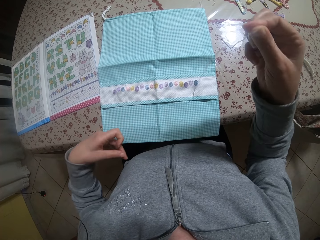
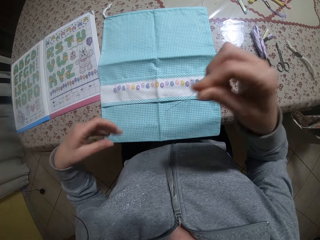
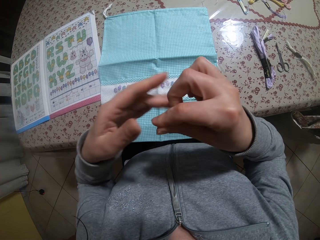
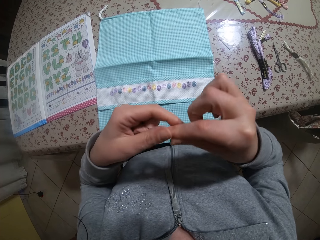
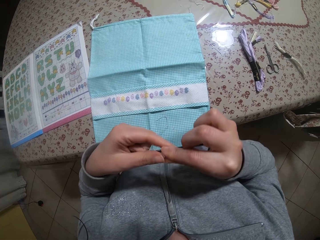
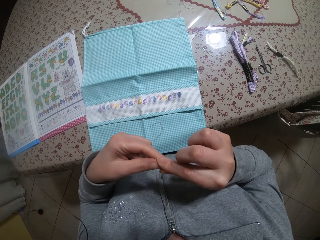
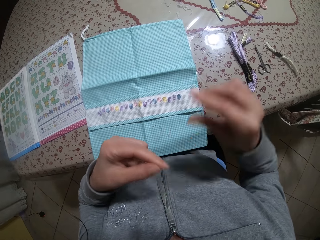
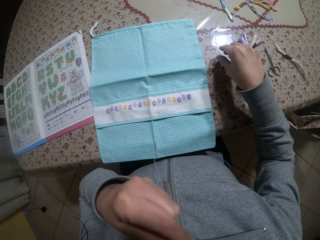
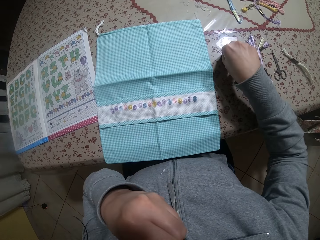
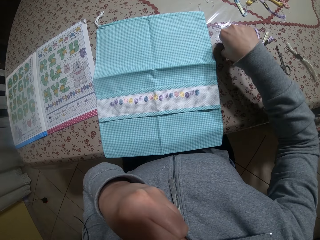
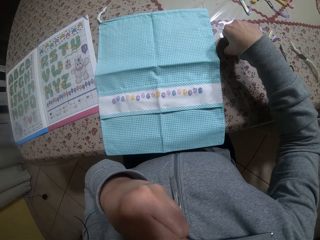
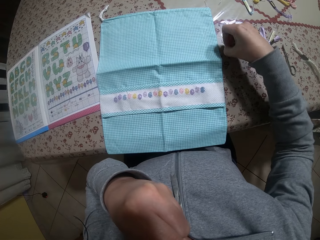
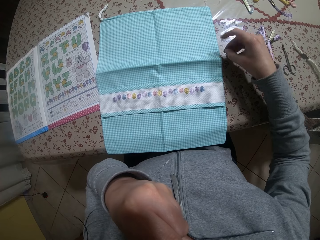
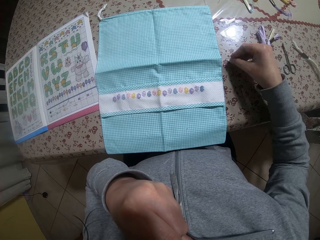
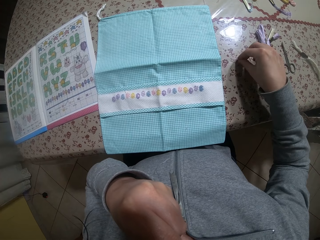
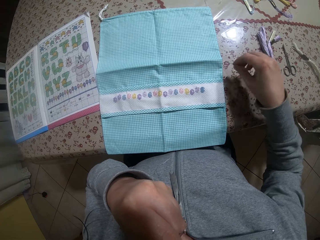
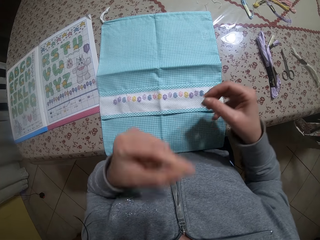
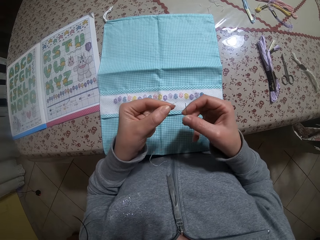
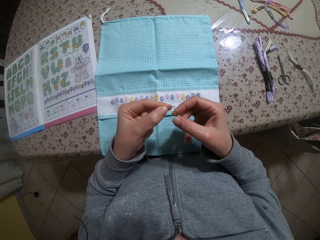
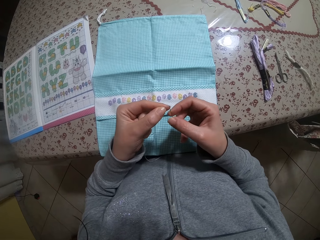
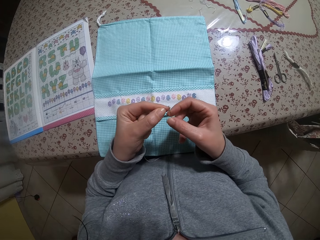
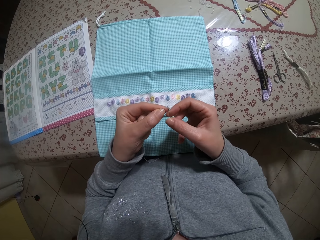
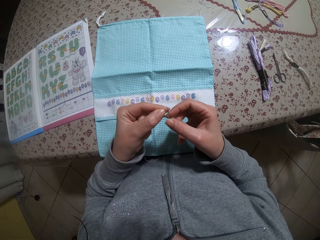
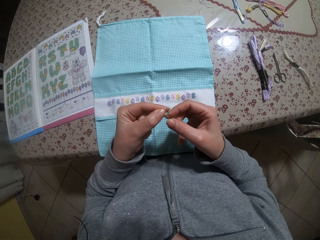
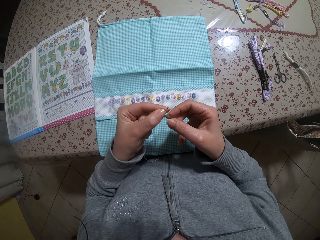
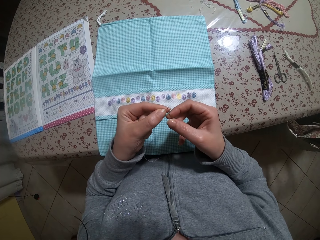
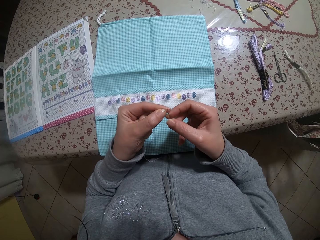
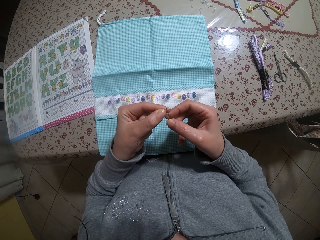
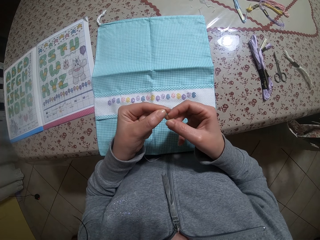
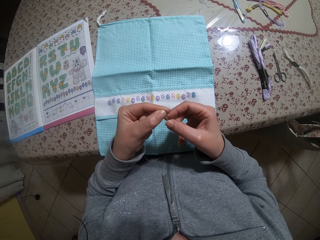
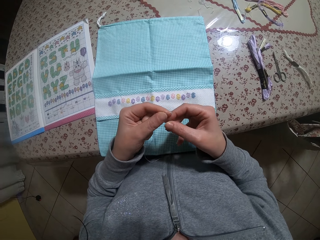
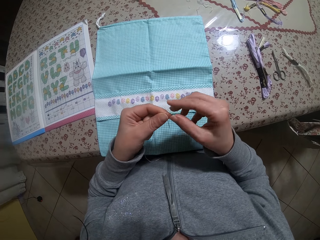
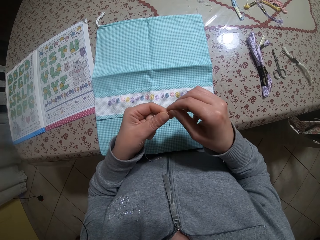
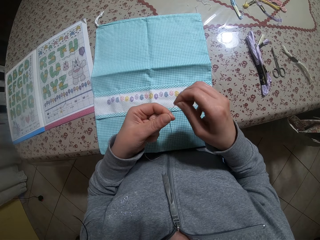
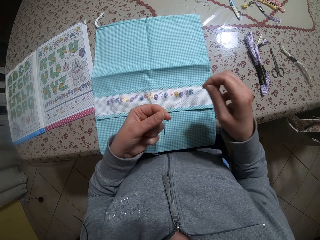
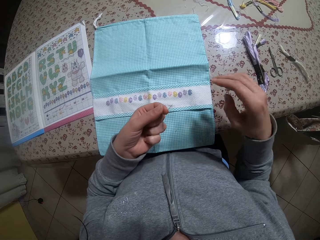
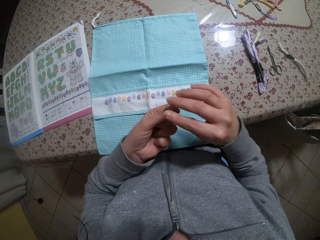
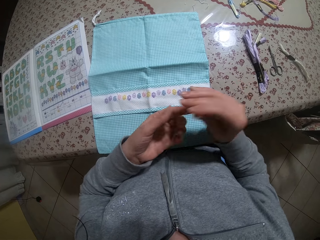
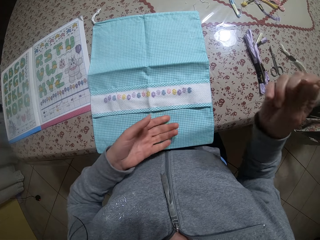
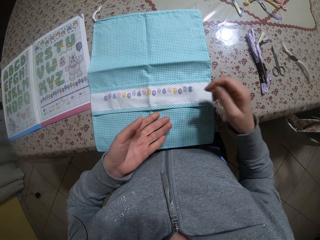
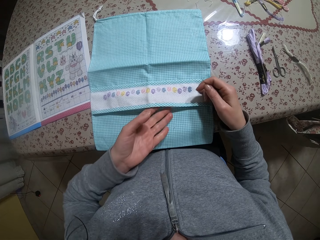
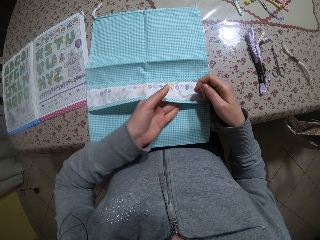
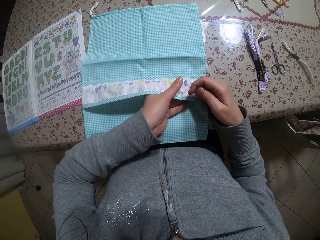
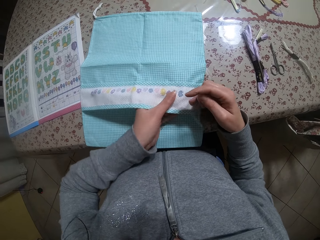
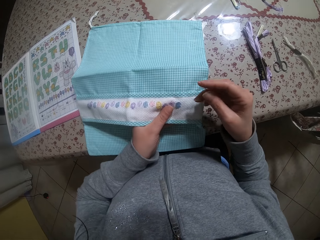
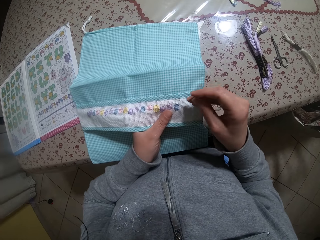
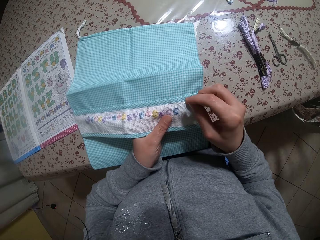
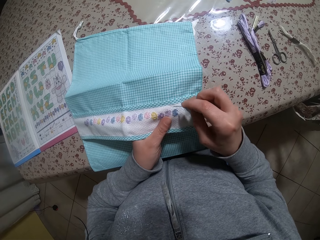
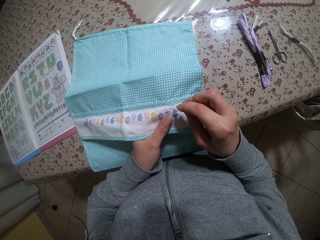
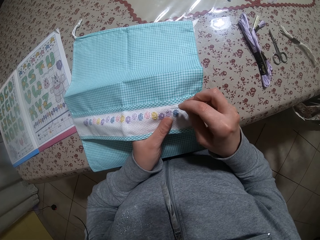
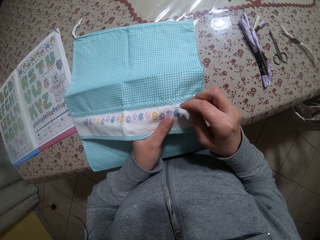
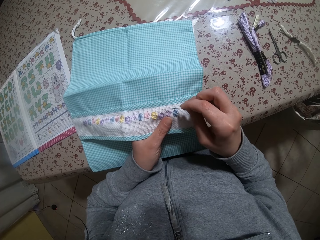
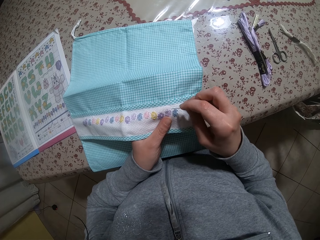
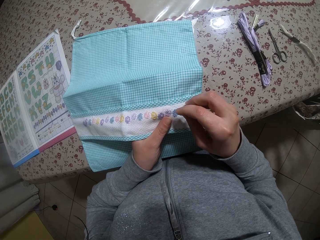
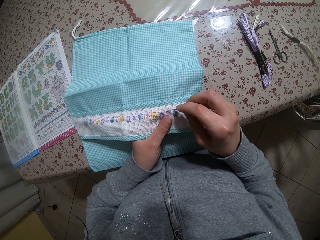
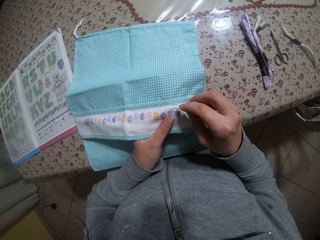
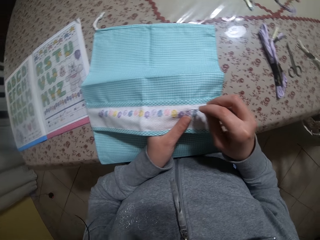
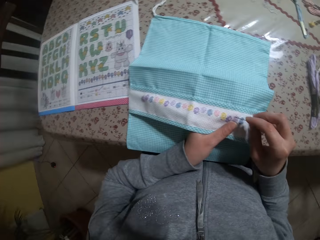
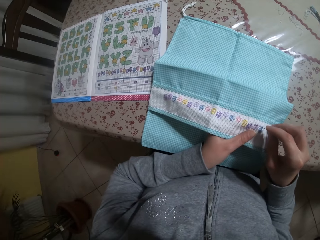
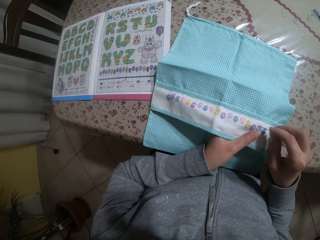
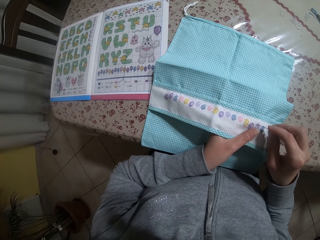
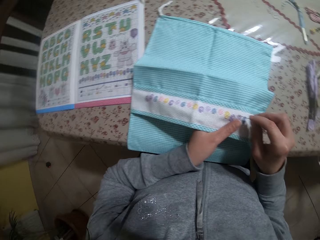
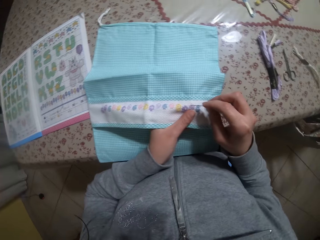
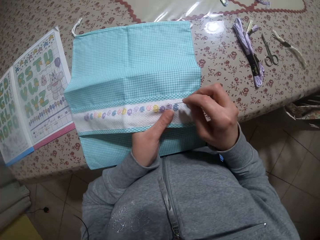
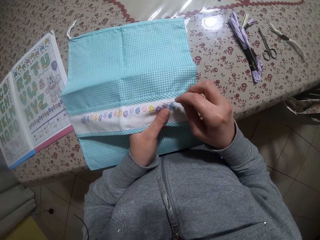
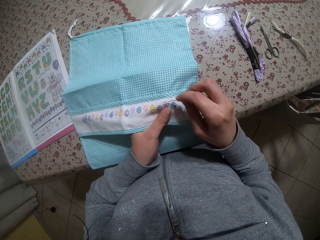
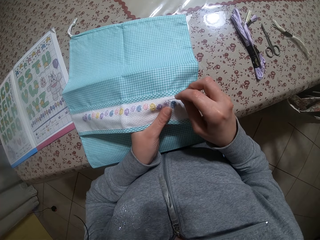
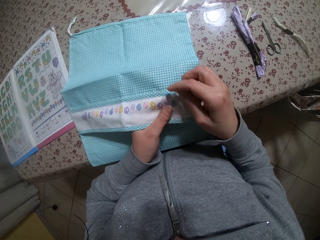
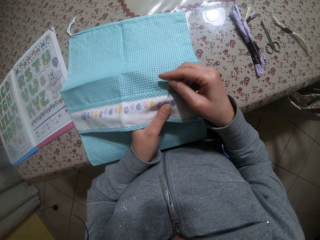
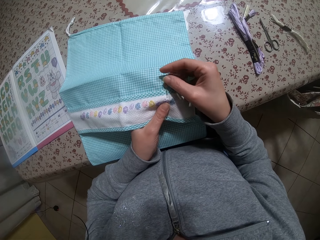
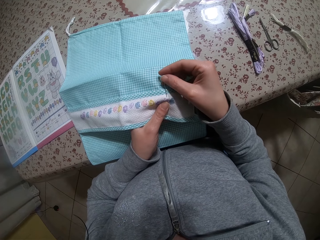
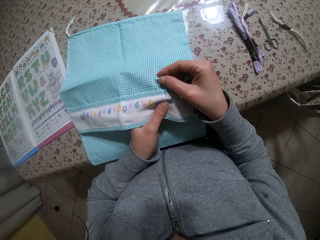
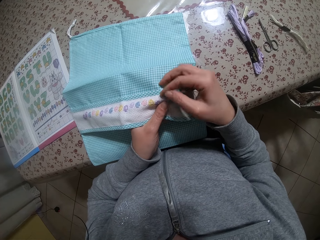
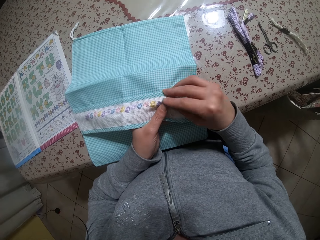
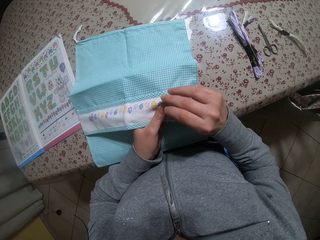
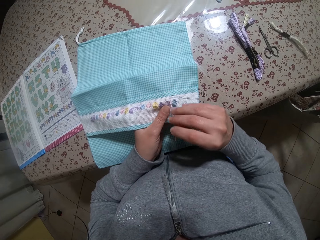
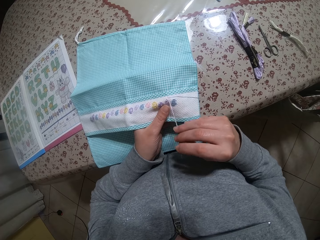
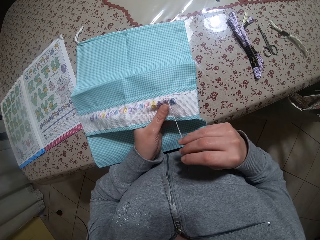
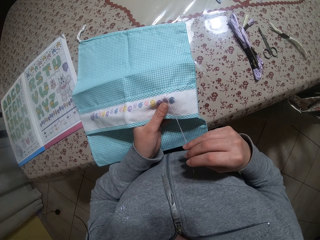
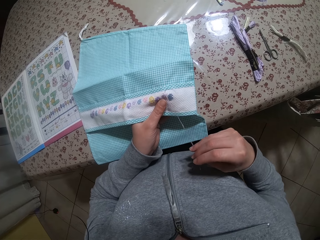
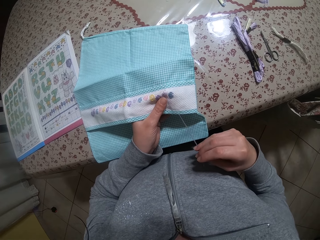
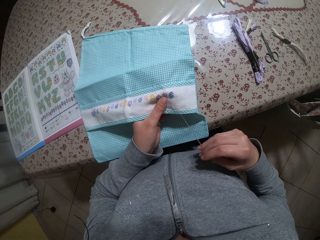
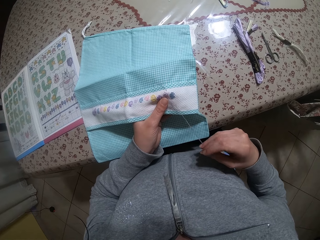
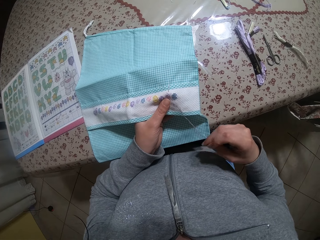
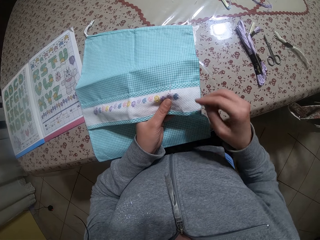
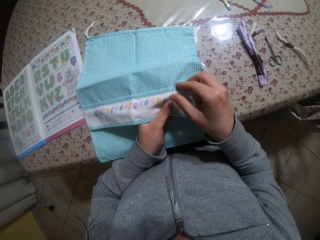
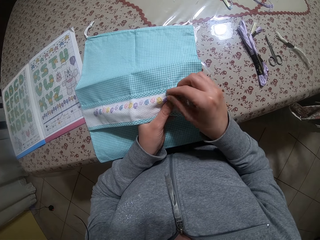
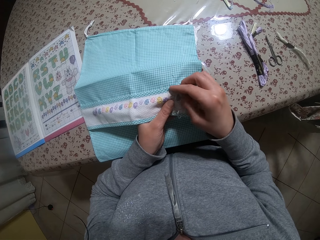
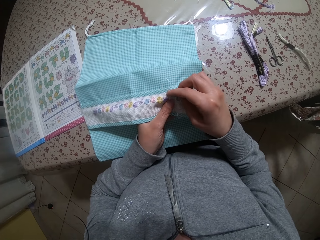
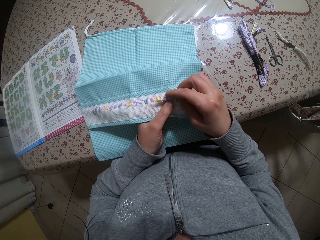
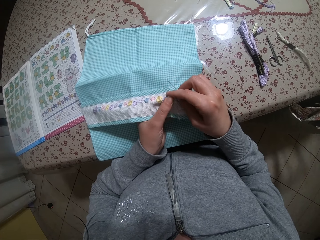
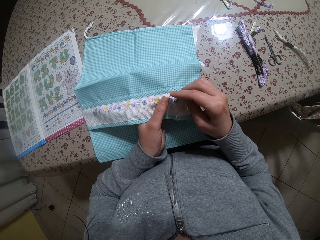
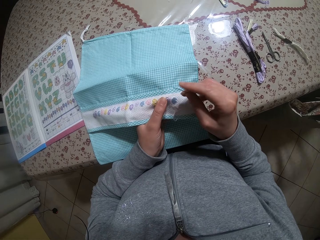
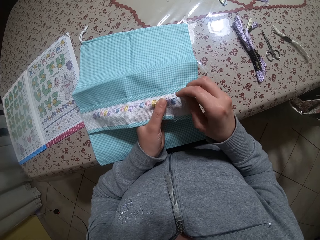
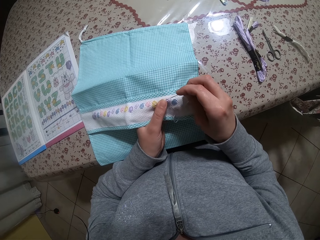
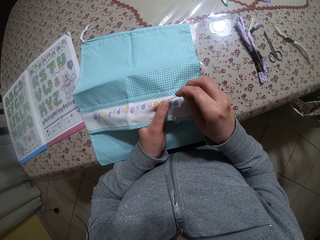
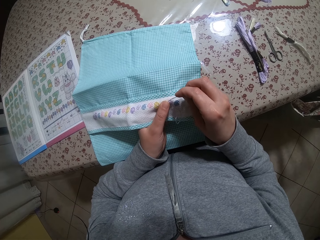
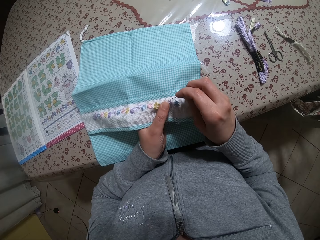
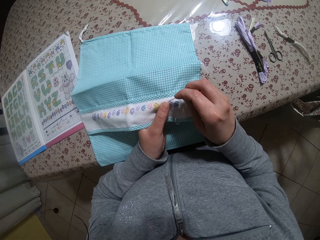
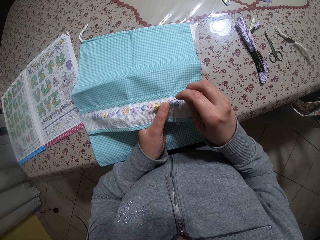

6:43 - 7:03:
The camera wearer puts the thread in her mouth with her left hand. She picks up a needle from the table with her right hand. She threads the needle in her right hand with the thread in her left hand. She holds the needle and thread in both hands. She holds the needle and thread in her right hand. She holds the cloth on the table in her left hand. She picks up the cloth. She stitches the cloth in her left hand with the needle and thread in her right hand. She knits the cloth.

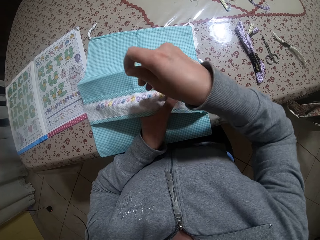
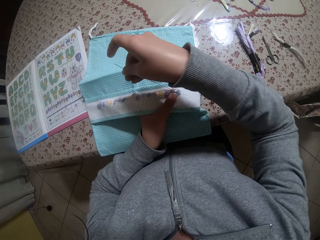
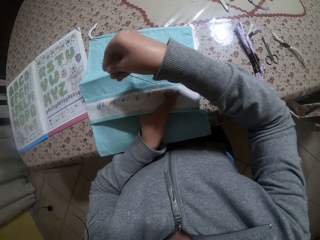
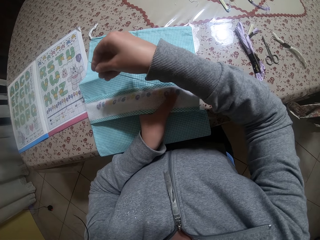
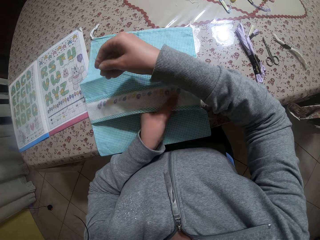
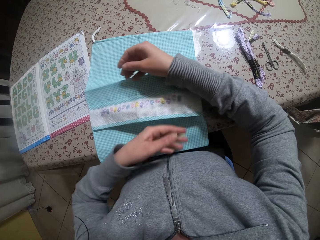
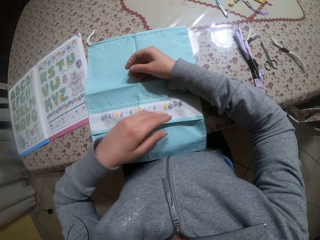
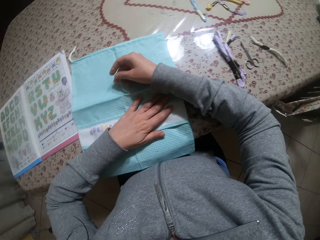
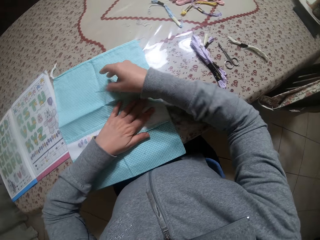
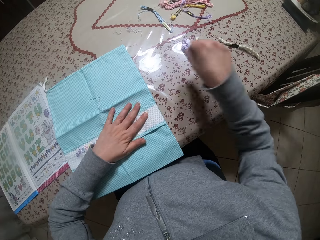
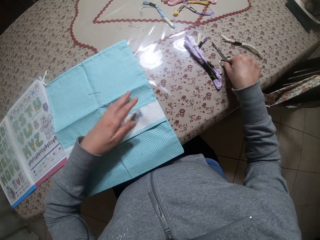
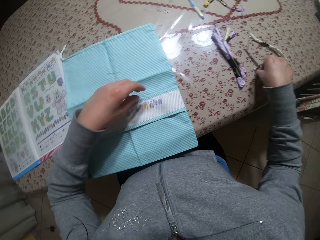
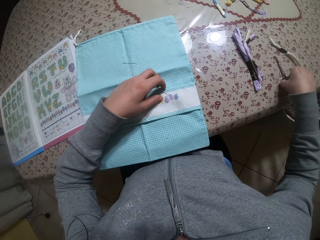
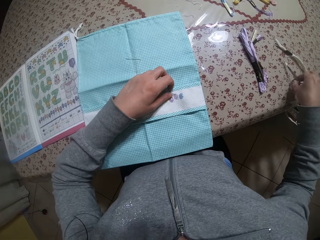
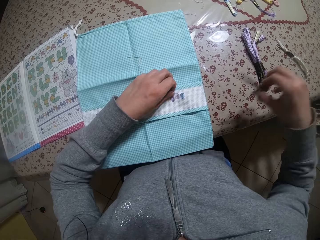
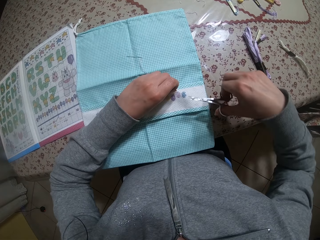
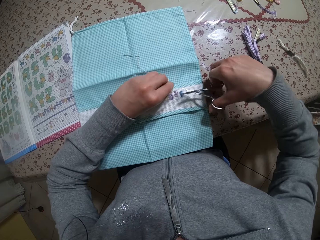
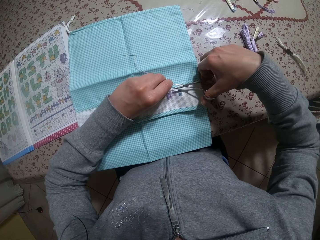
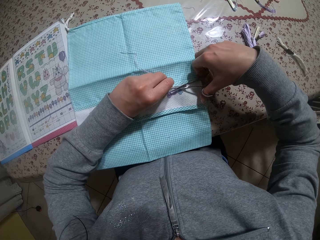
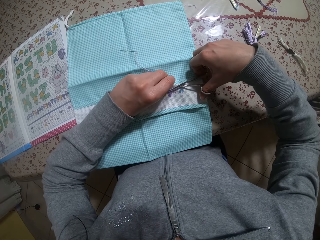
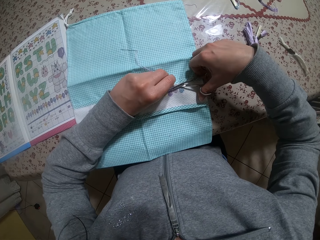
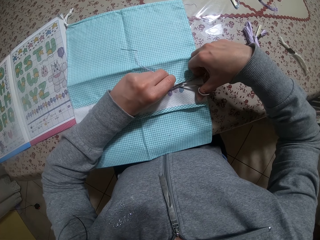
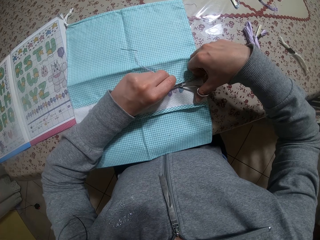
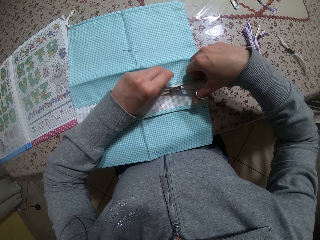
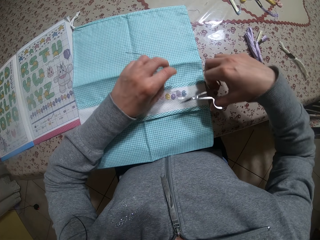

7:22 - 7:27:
The camera wearer places her left hand on the cloth on the table. She places the needle and thread in her right hand on the cloth on the table. She picks up the pair of scissors on the table with her right hand. She holds the thread on the cloth with her left hand. She cuts the thread on the cloth with the pair of scissors in her right hand.
